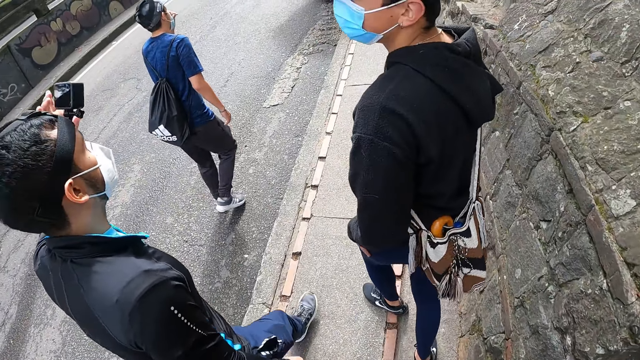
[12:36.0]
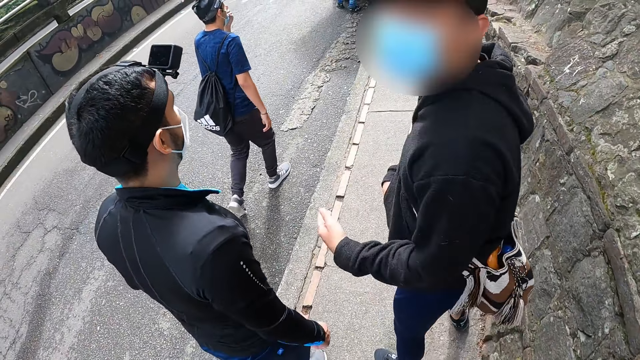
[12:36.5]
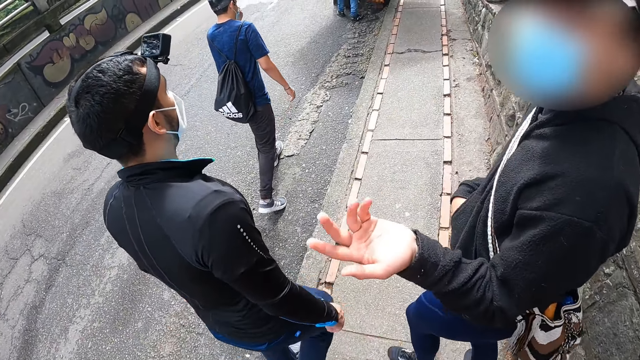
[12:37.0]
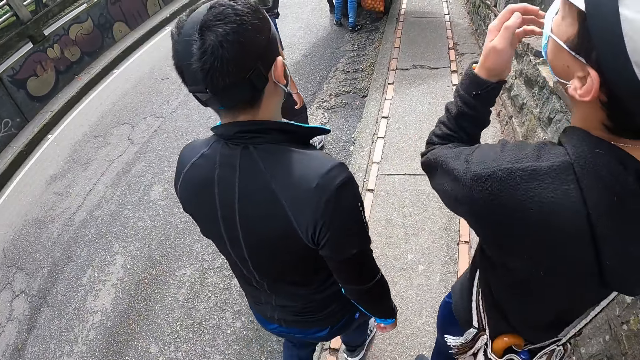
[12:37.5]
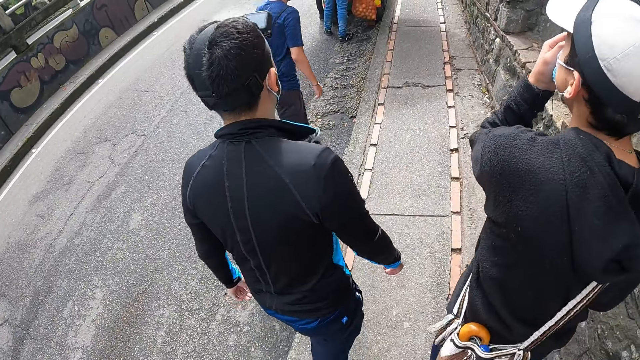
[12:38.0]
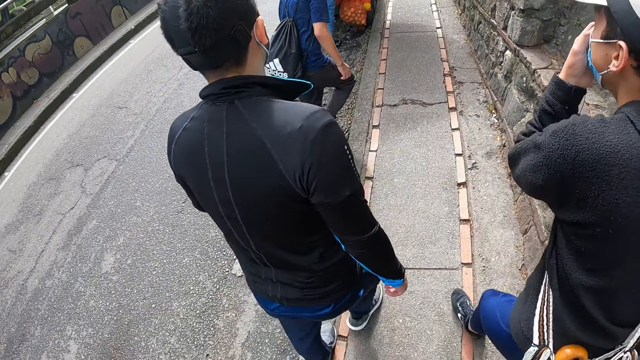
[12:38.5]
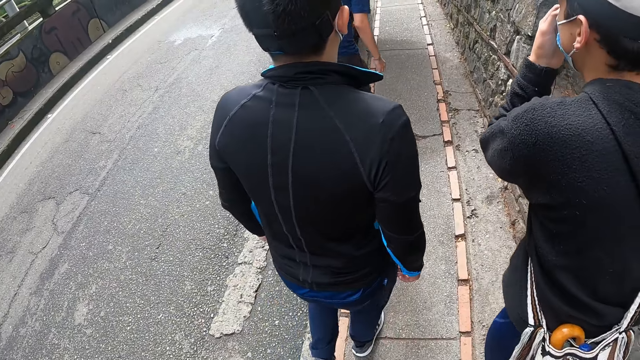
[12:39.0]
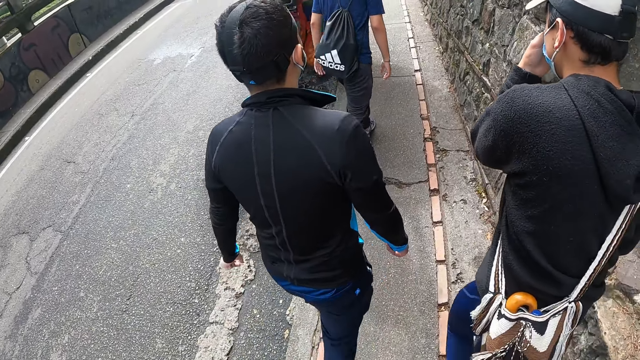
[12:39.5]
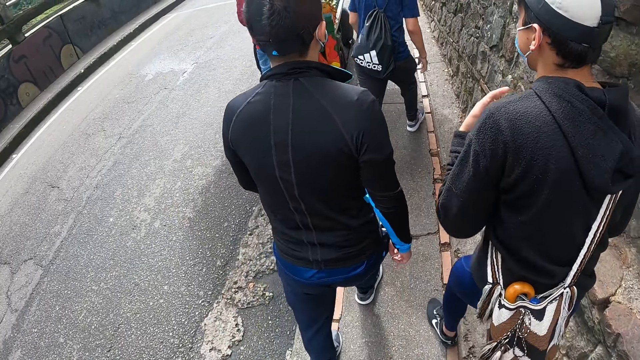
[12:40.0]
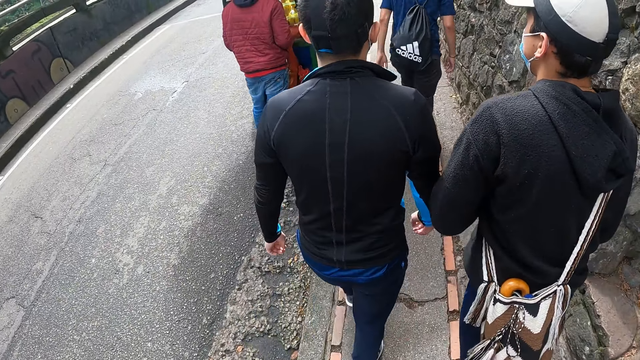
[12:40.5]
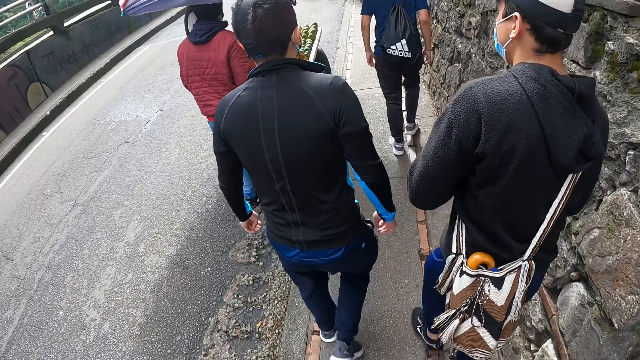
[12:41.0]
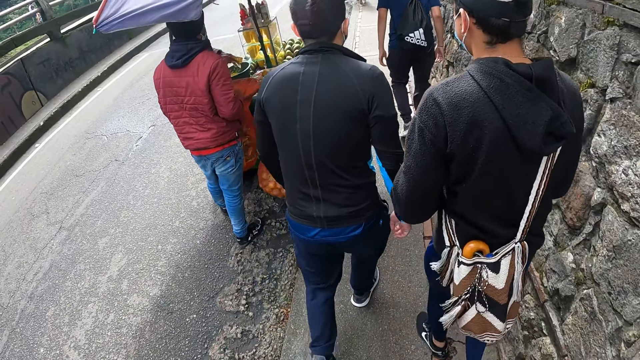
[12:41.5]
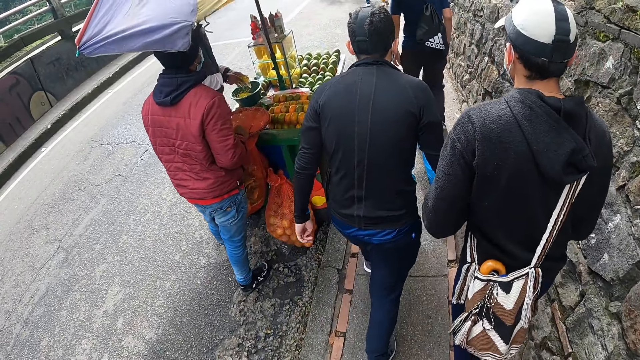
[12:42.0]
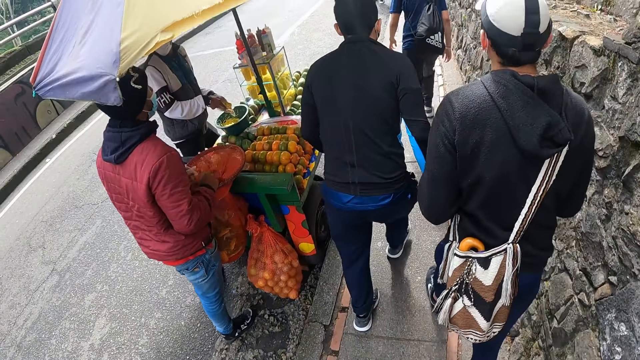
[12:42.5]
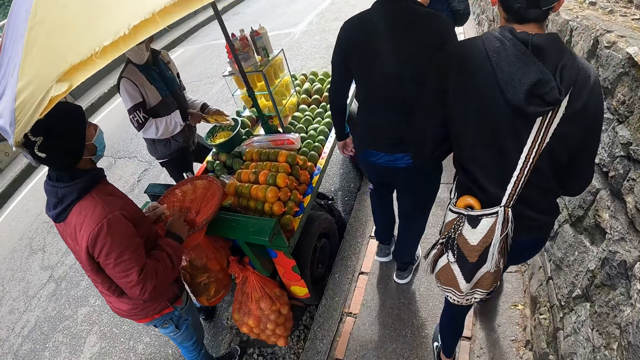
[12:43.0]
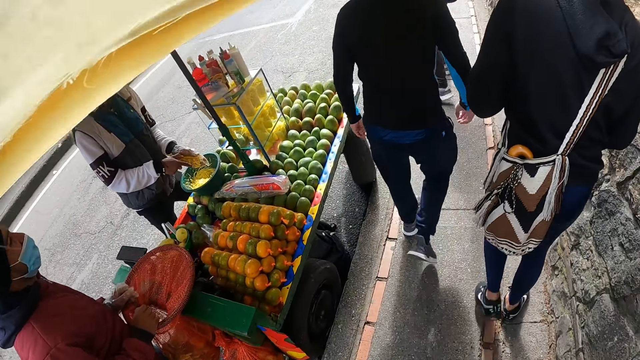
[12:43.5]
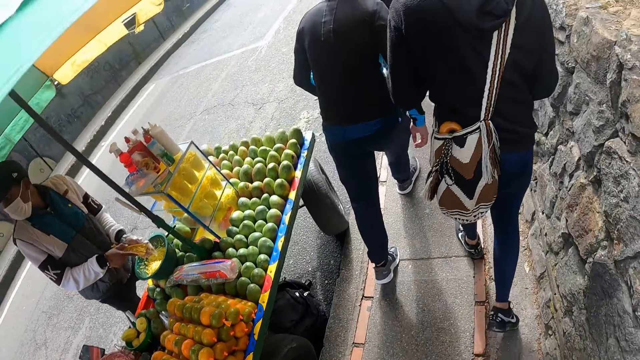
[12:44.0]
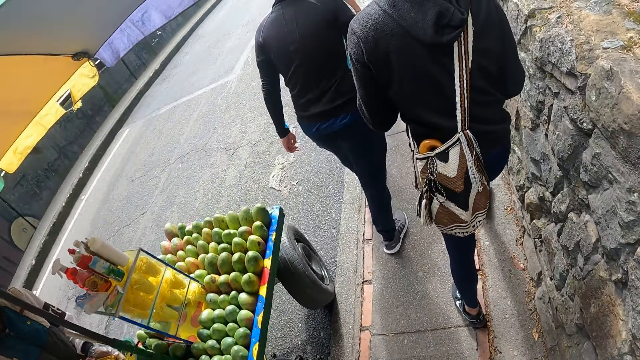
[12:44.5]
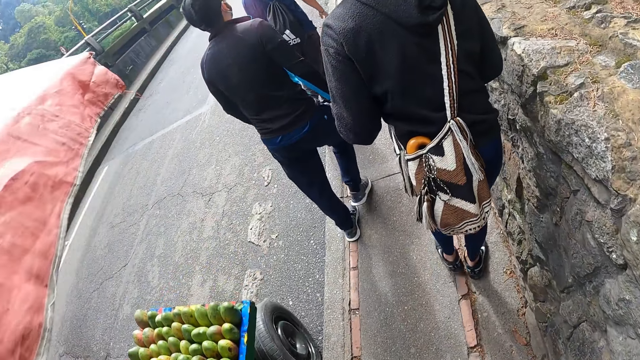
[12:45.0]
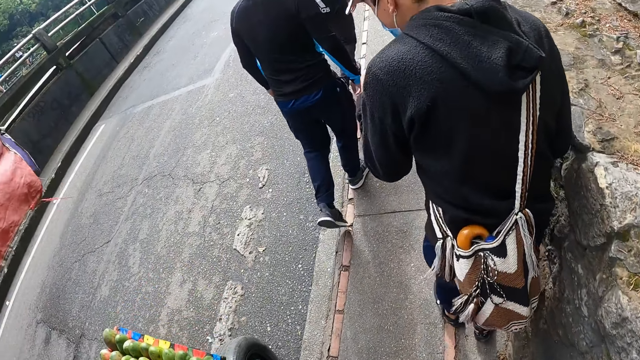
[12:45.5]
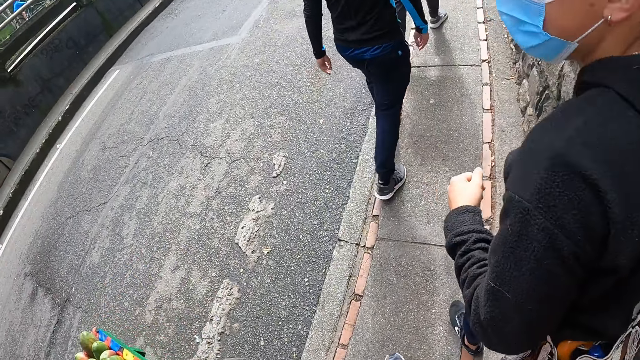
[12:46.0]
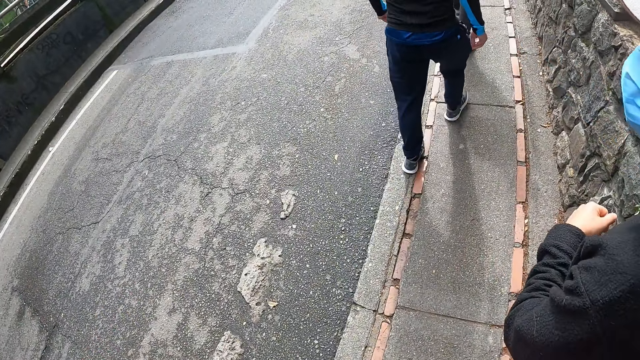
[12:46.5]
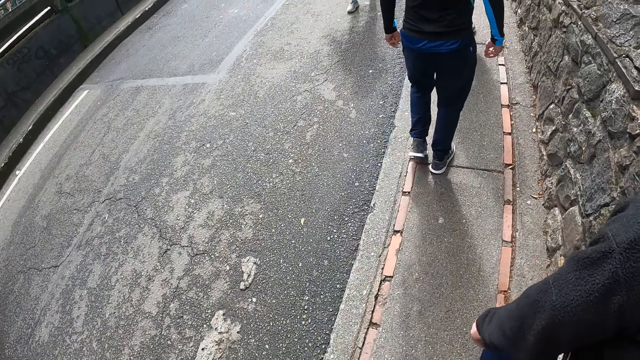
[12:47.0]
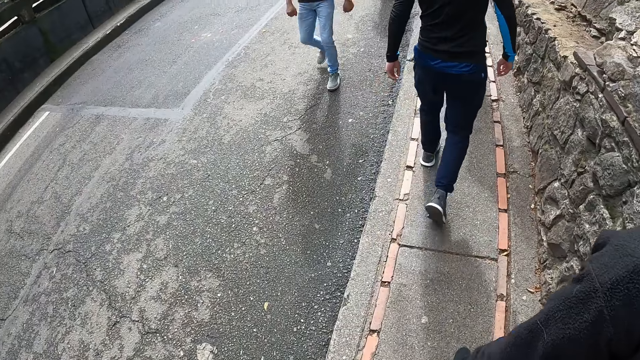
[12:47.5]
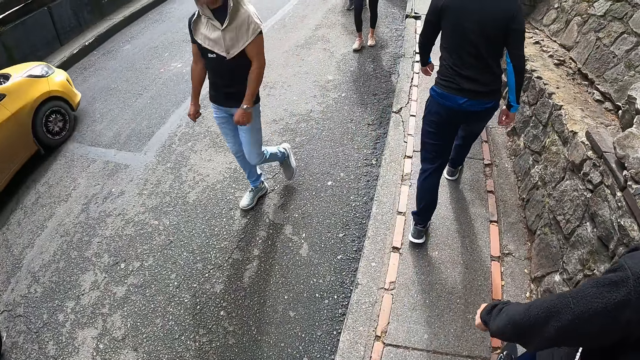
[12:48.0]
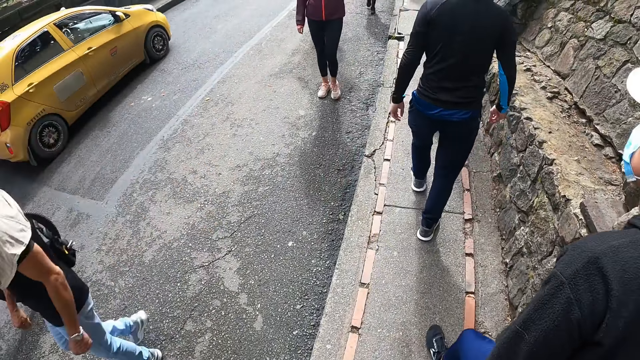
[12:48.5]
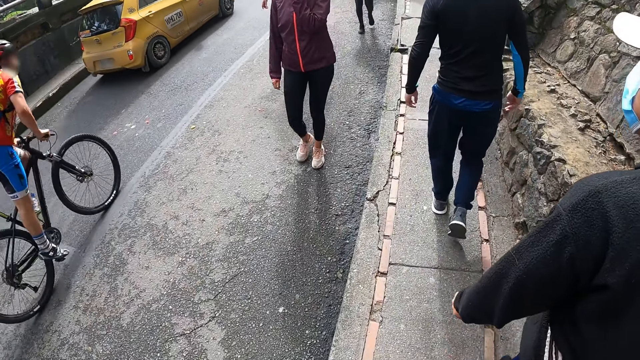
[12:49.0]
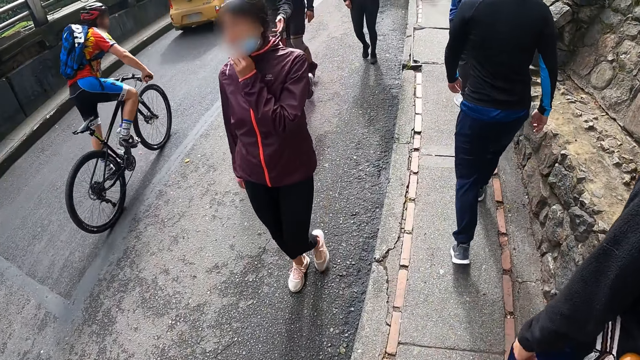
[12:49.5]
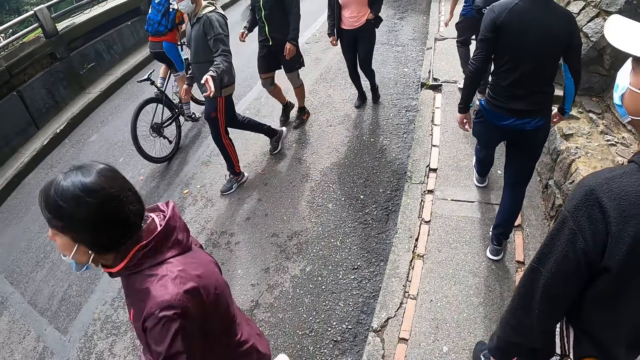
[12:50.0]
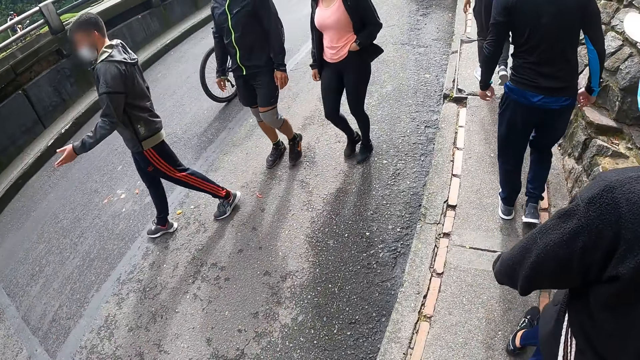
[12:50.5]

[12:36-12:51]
A man interacts with the camera wearer. The man gestures to the camera wearer. The man touches the face mask on his face with his left hand. The camera wearer walks along the road. The man interacts with the camera wearer.

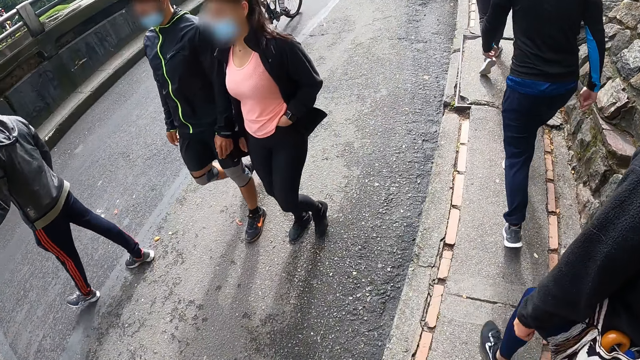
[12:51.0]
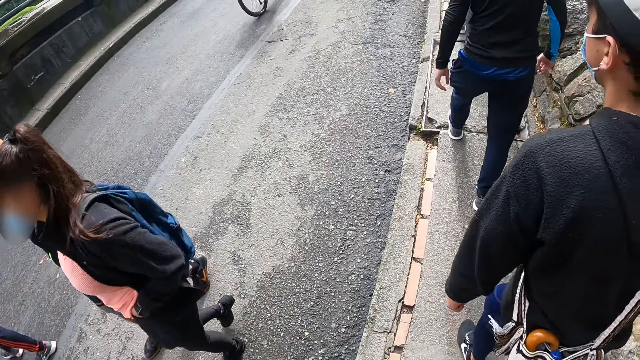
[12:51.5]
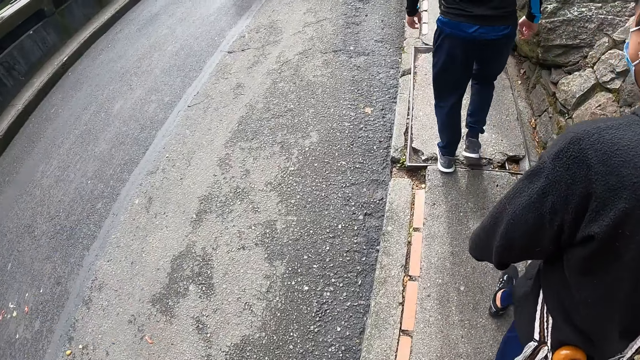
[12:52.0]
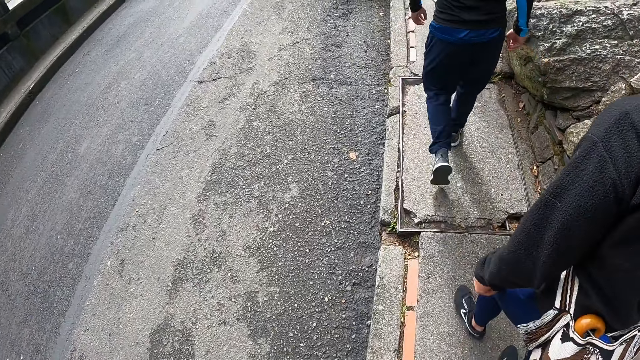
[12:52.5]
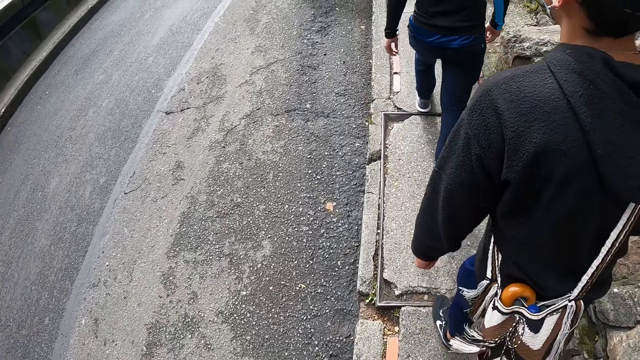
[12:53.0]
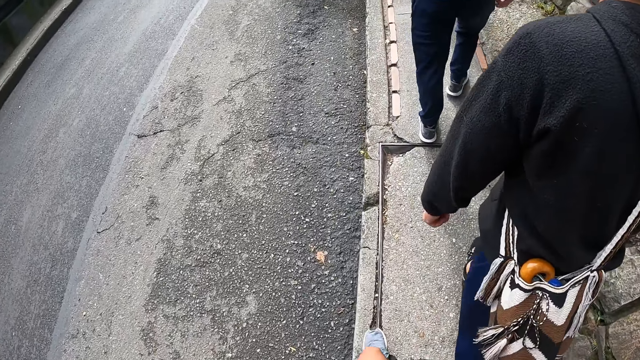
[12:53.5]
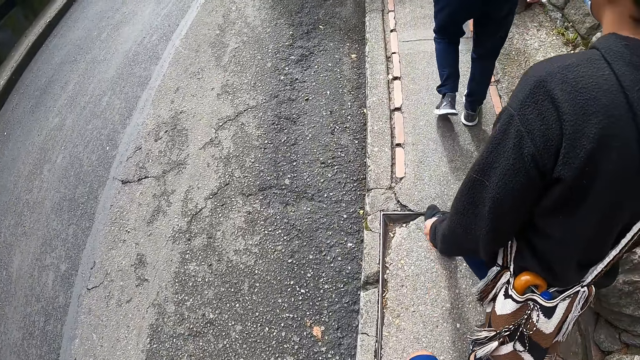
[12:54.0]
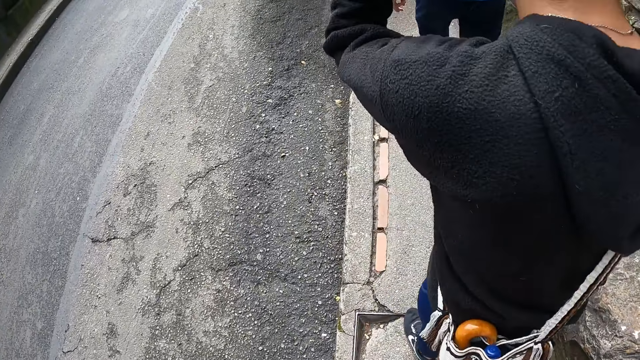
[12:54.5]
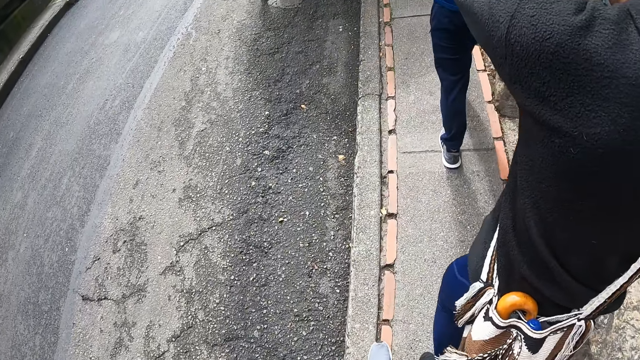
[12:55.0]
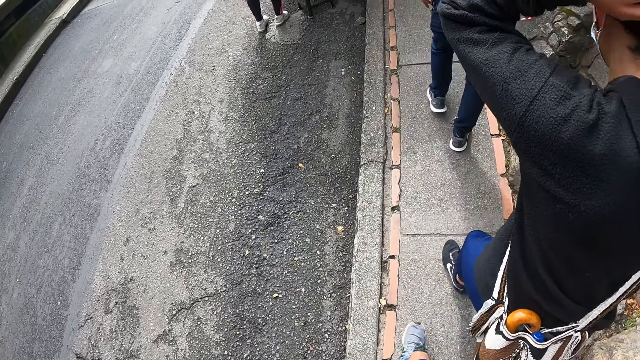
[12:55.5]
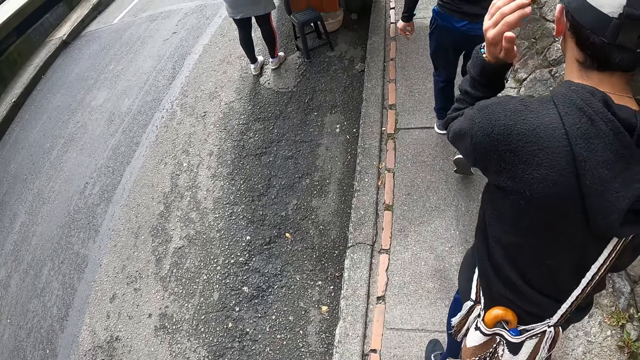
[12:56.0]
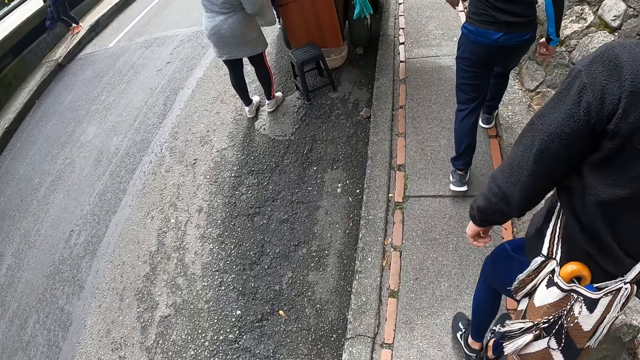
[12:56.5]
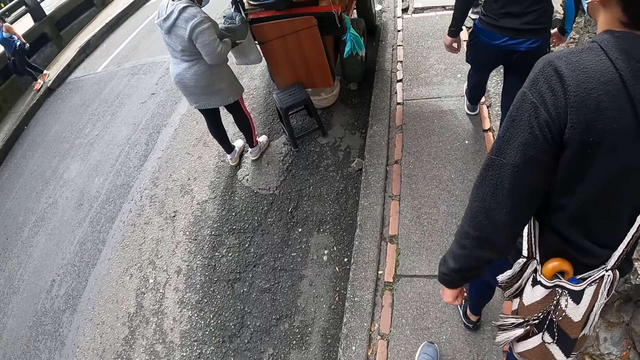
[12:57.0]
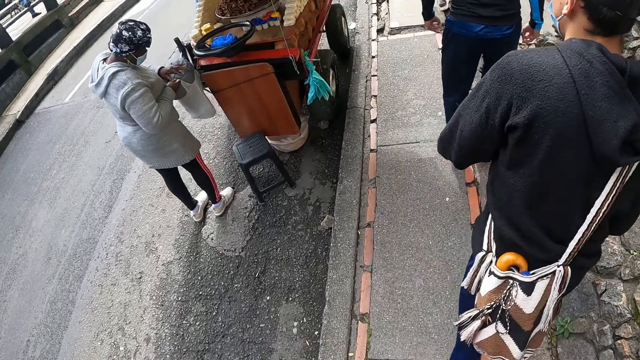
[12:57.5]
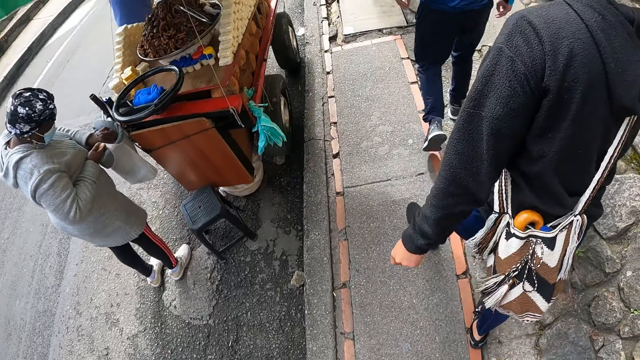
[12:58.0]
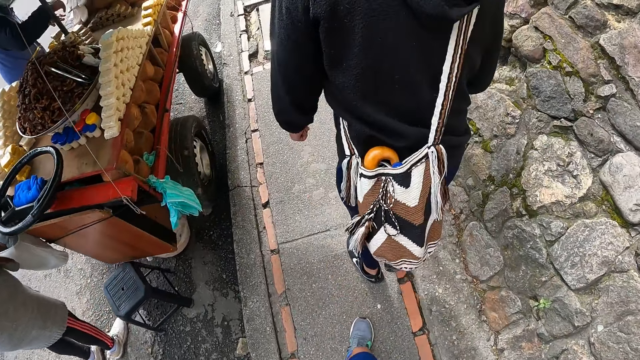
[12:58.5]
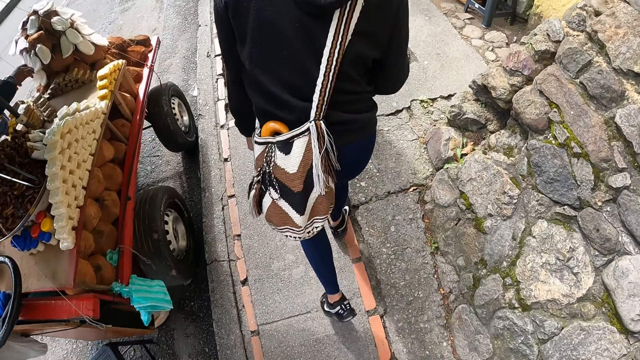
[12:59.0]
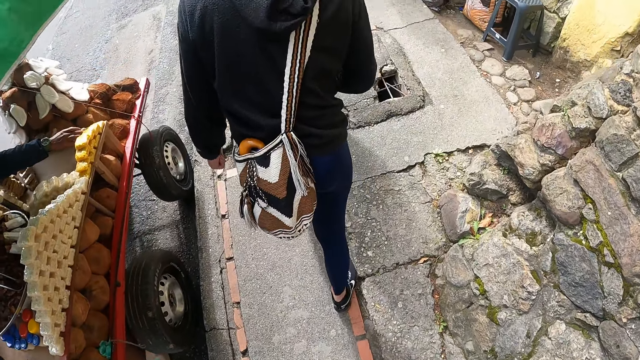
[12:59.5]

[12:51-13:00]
A man adjusts a cap on his head with his right hand.
